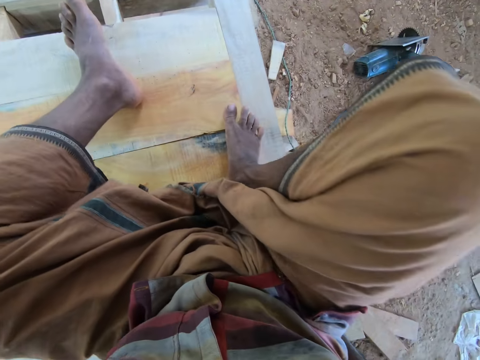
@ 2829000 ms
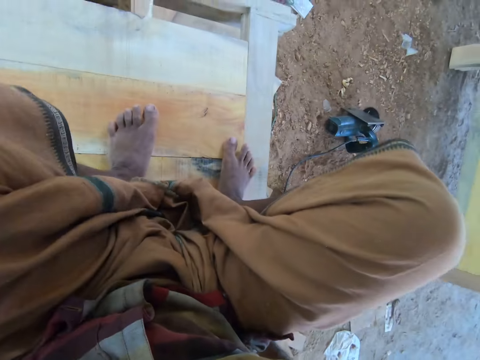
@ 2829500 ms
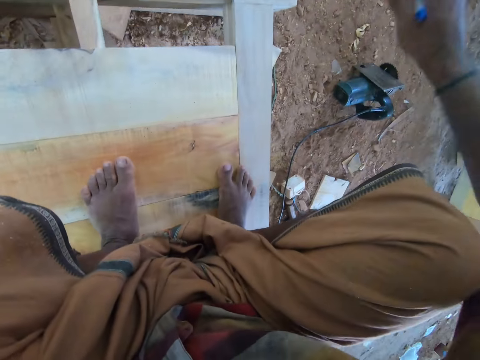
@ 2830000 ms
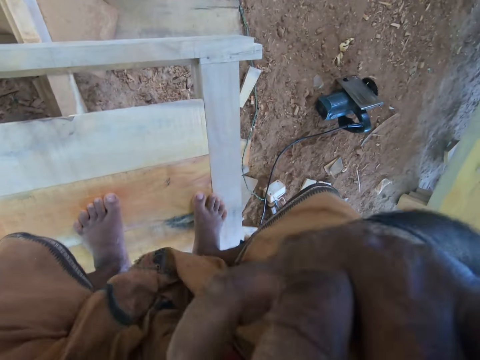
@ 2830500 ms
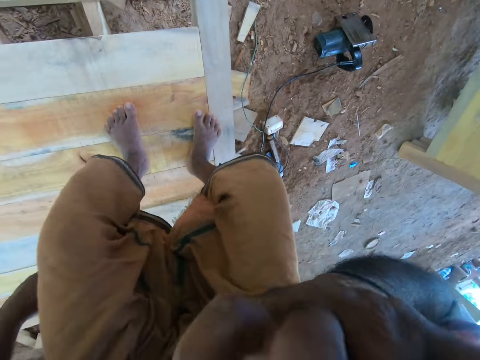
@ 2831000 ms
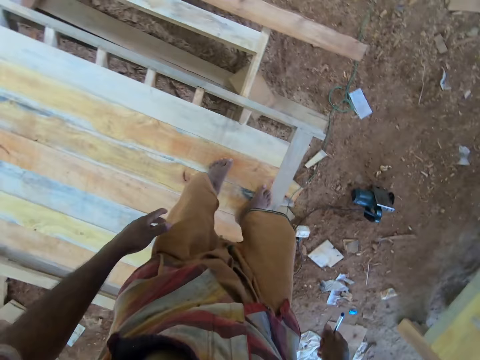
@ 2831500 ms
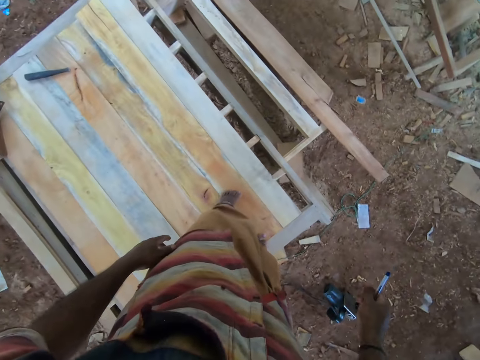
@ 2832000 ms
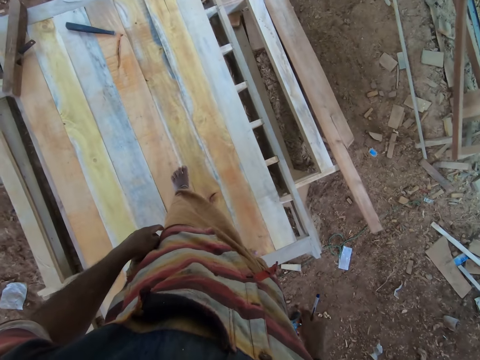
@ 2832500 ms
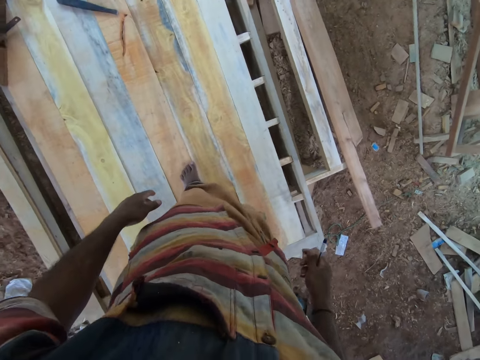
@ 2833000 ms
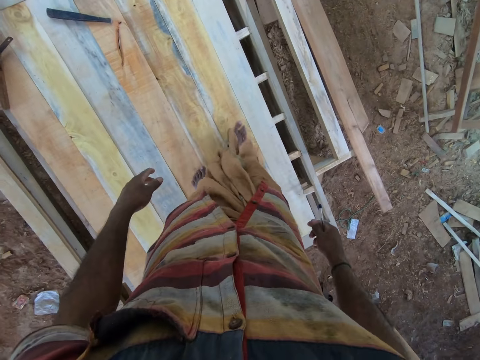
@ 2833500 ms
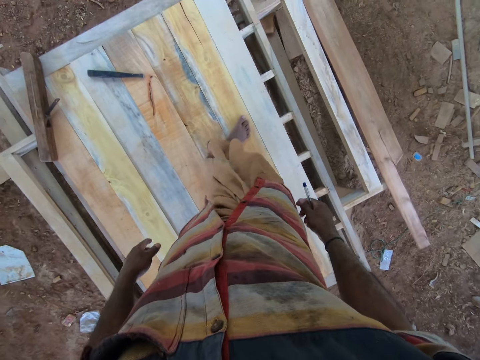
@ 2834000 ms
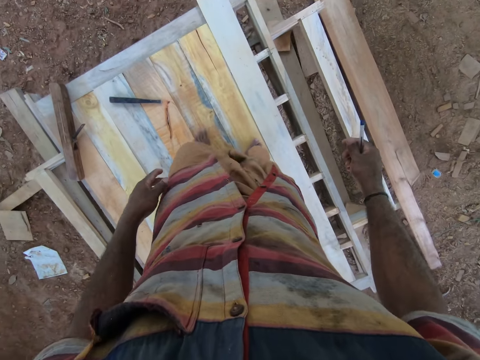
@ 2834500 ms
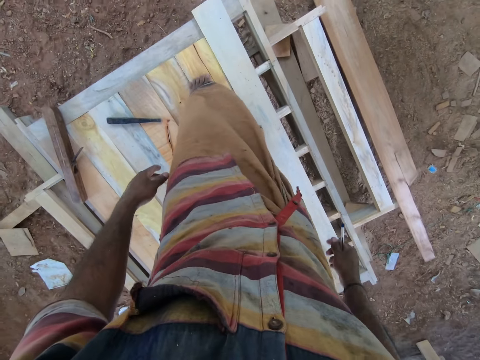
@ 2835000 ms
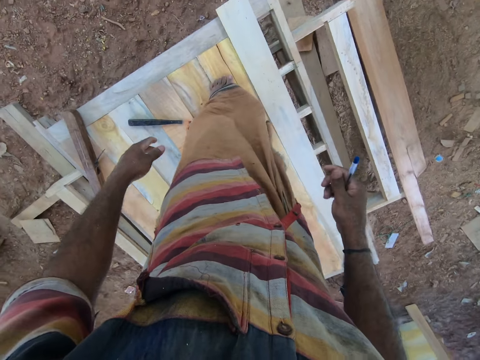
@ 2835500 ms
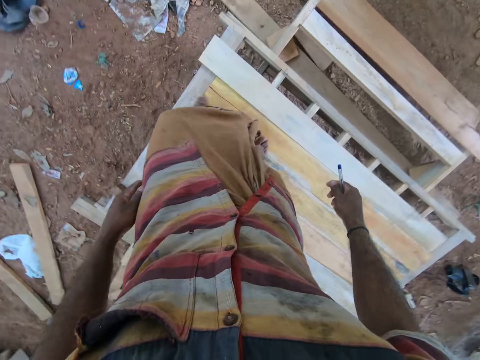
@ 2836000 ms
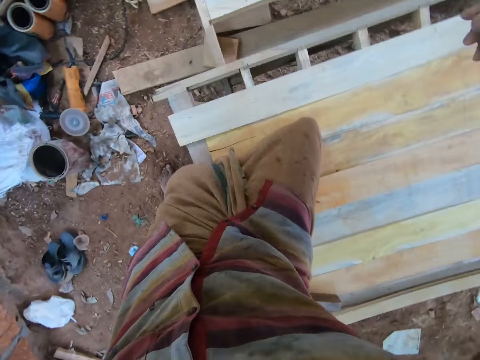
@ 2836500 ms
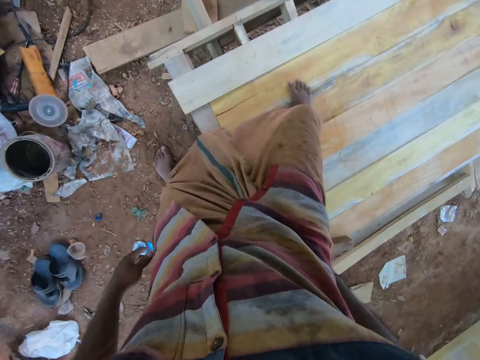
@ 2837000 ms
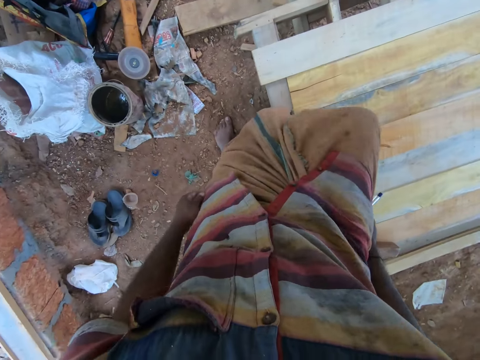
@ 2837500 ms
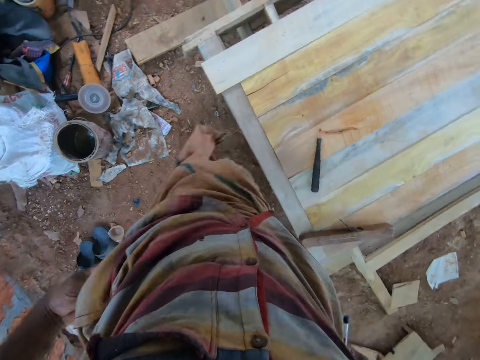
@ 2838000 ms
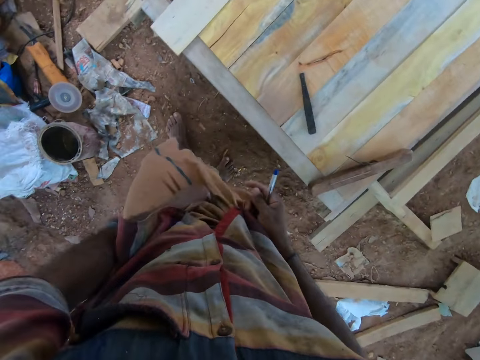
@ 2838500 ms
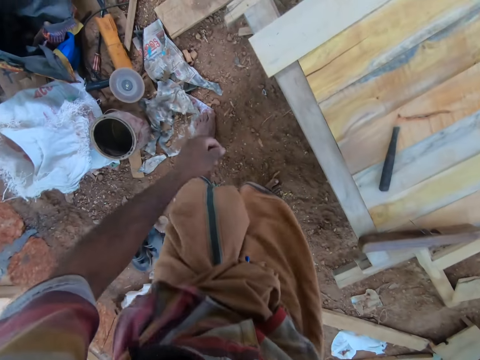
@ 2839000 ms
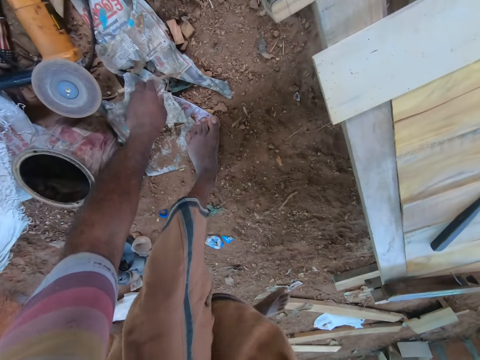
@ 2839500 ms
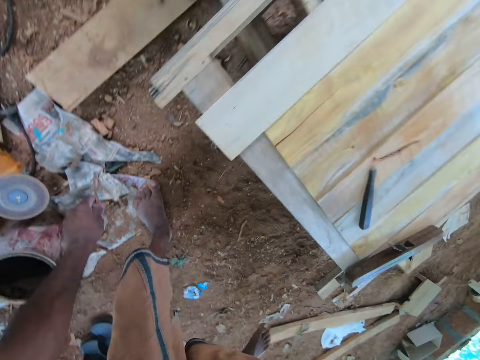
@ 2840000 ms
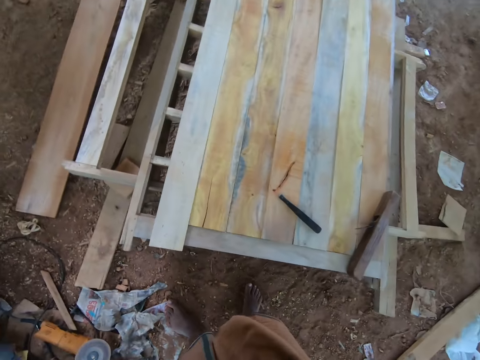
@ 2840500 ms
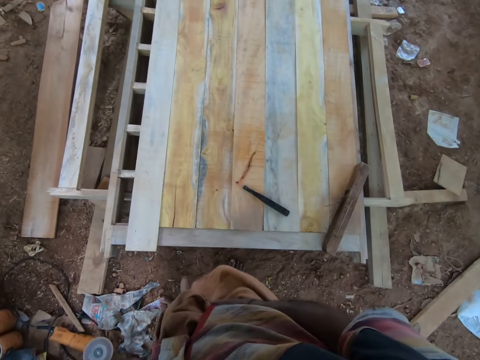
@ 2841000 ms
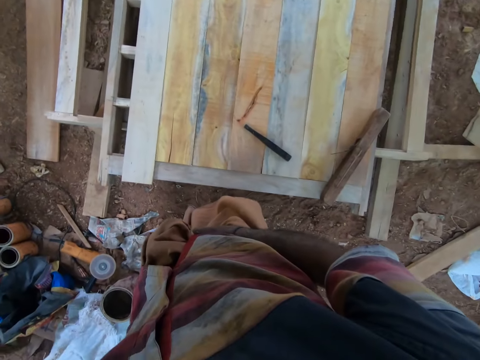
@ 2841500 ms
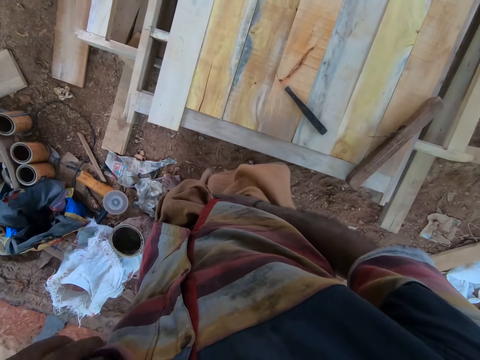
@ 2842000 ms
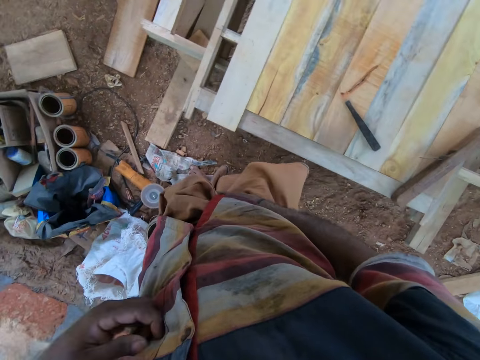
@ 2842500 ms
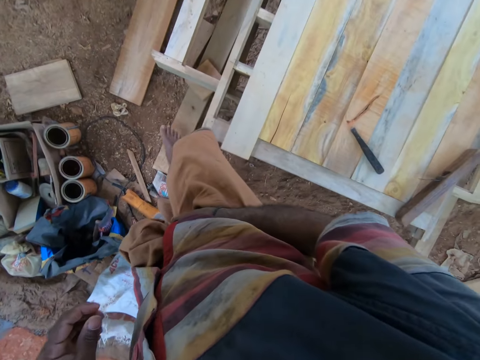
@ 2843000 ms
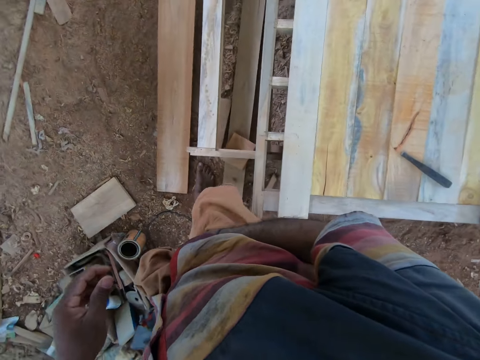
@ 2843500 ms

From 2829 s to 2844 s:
The camera wearer places the legs on the wood. He touches the camera with the right hand. He stands on the woods. He walks on the woods. He steps on the ground with both feet. He picks up a strip of wood from the ground with his left hand. He puts the strip of wood in his breast pocket with his left hand.

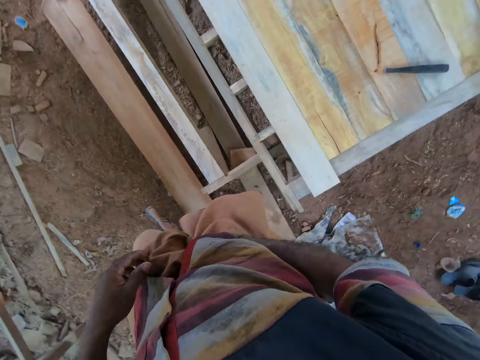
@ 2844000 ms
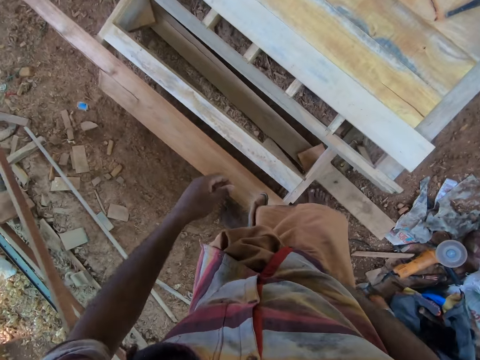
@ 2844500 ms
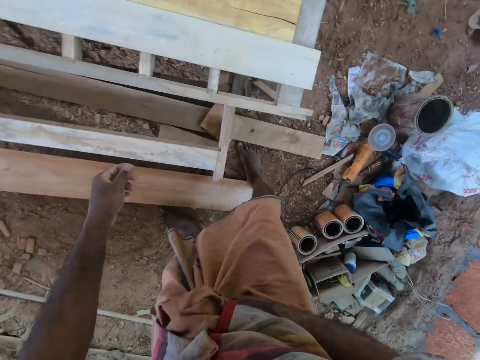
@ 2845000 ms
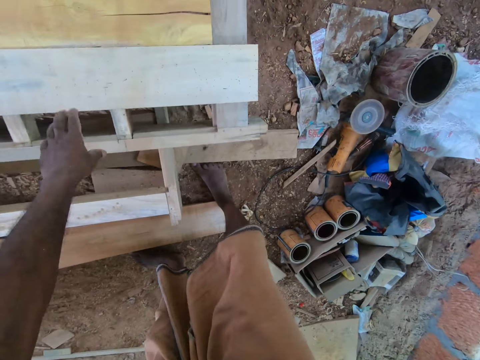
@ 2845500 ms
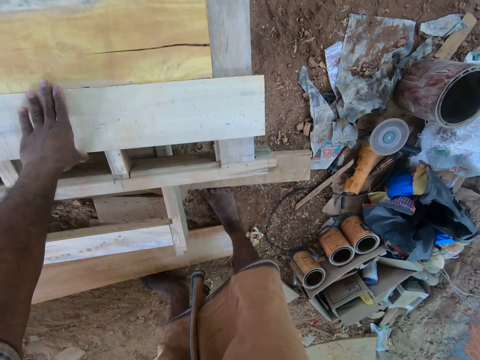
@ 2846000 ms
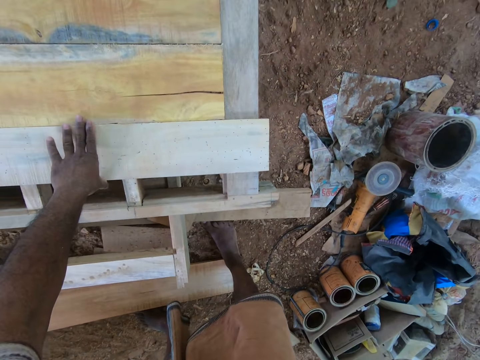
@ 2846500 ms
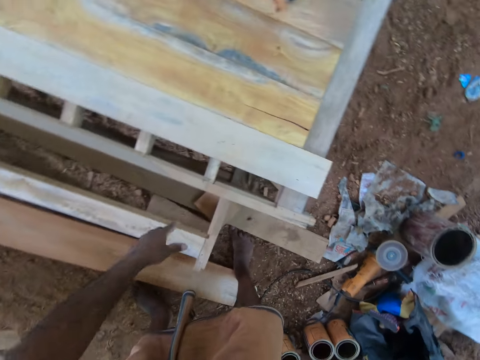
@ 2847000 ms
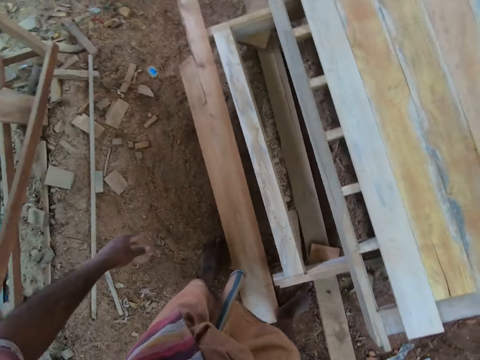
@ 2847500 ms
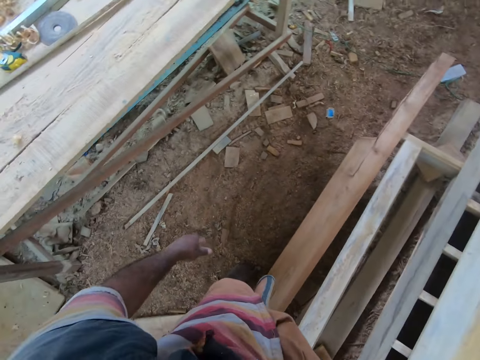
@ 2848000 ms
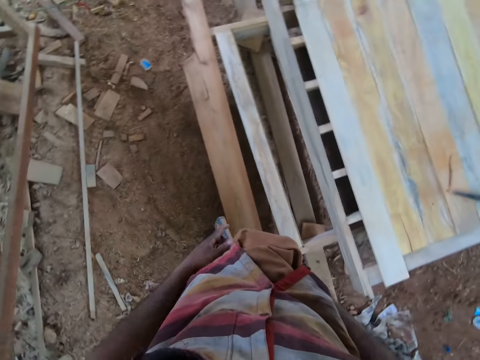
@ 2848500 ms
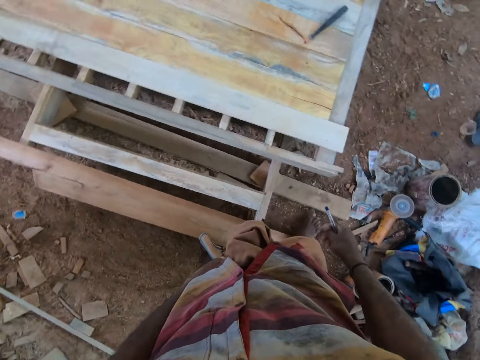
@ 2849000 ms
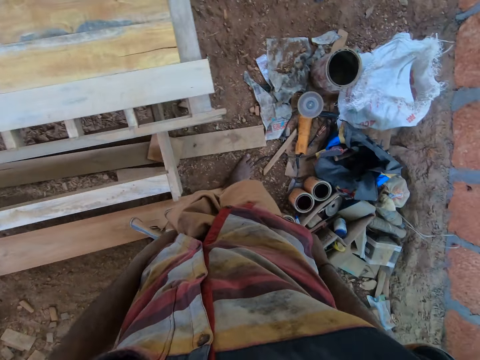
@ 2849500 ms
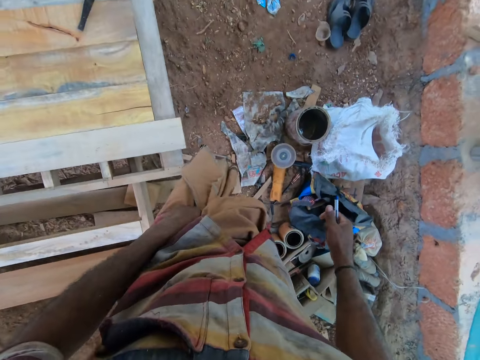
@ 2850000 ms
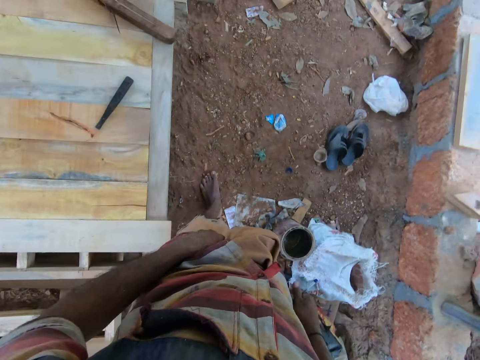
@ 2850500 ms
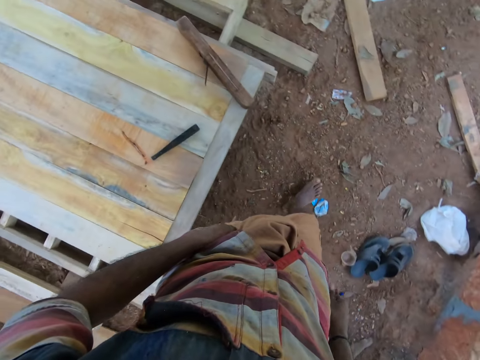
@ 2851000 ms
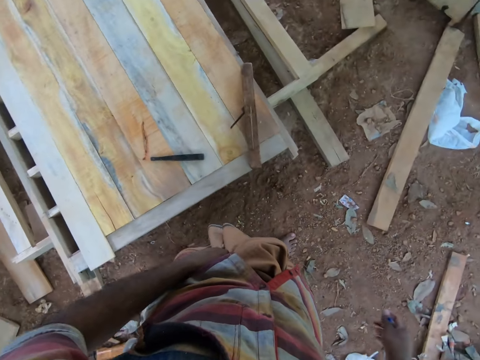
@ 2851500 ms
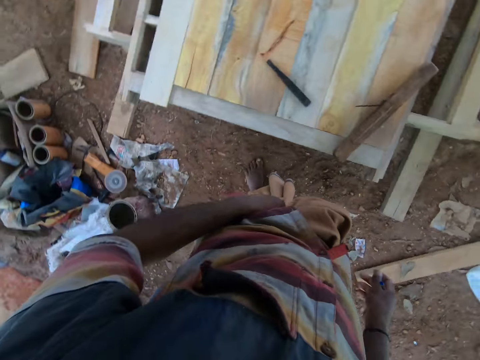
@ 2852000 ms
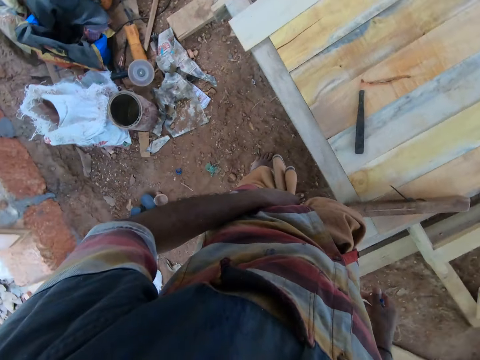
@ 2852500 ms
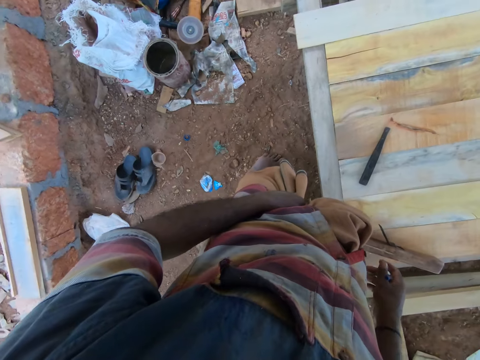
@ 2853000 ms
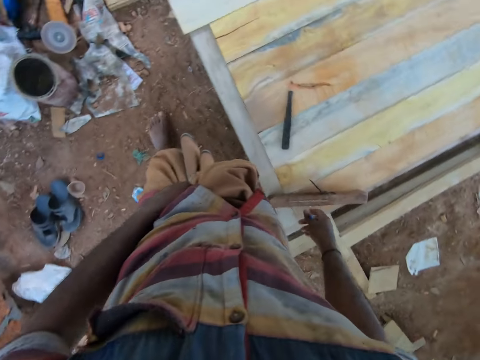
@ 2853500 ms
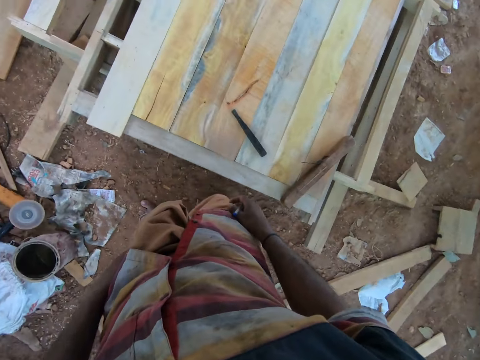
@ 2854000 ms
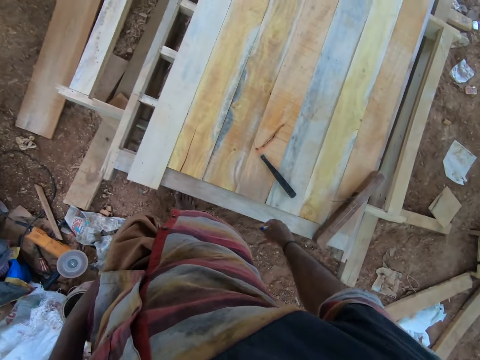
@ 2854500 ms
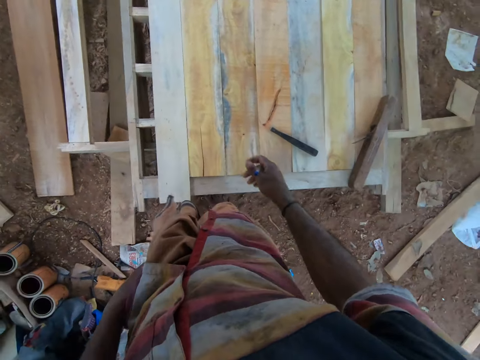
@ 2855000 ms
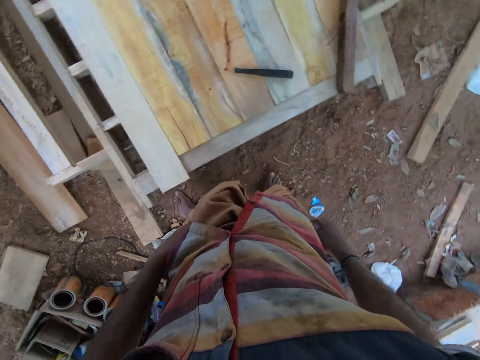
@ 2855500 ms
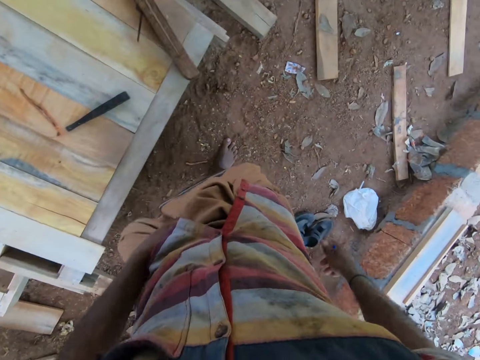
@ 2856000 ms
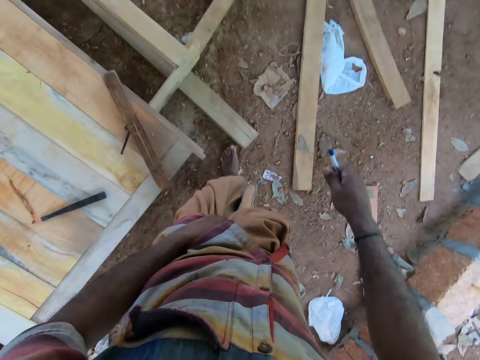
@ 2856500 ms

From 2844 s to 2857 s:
The camera wearer walks around the wood. They place the left hand on the wood. They look around the workshop. They hold the pen with the right hand. A man interacts with another man.
